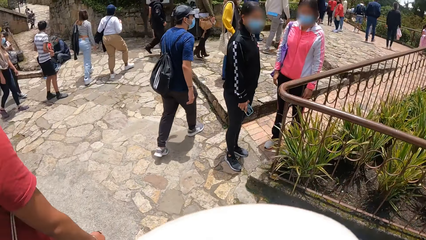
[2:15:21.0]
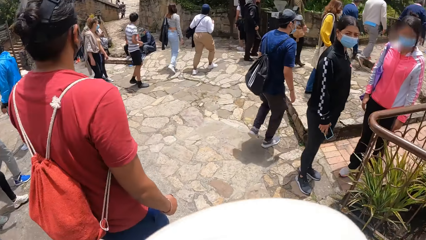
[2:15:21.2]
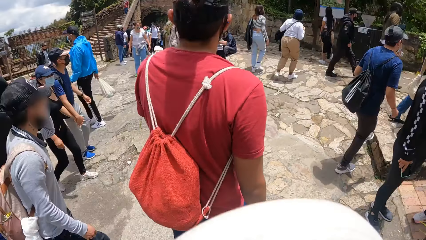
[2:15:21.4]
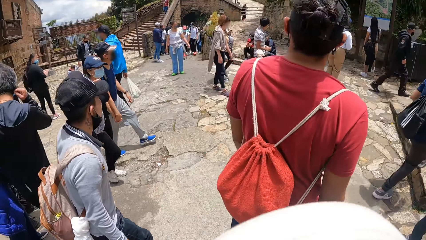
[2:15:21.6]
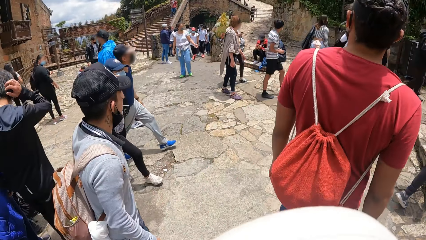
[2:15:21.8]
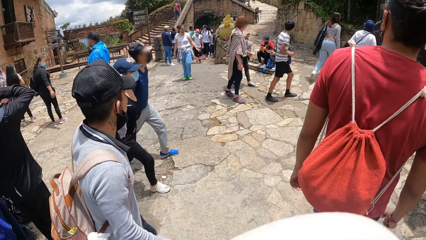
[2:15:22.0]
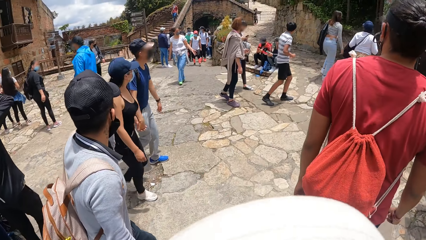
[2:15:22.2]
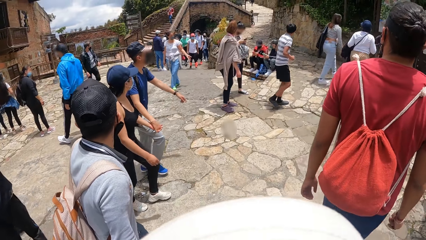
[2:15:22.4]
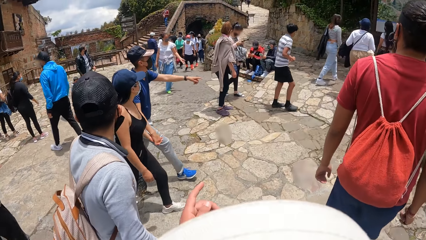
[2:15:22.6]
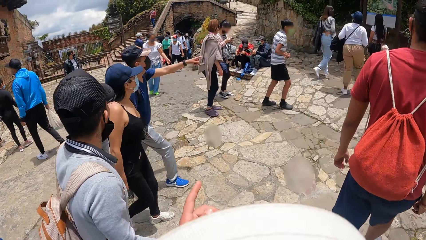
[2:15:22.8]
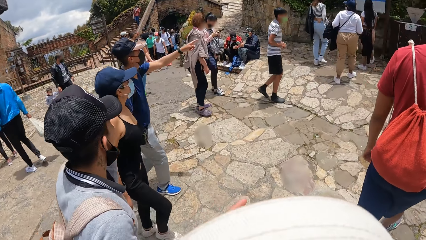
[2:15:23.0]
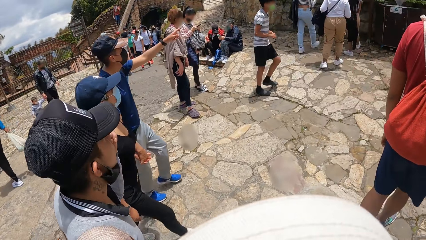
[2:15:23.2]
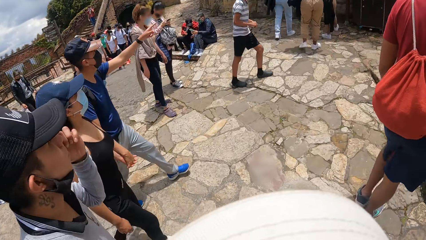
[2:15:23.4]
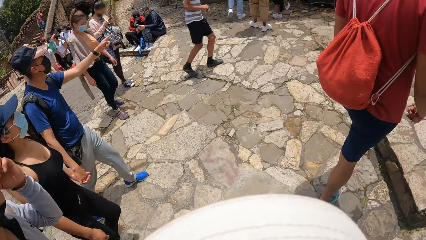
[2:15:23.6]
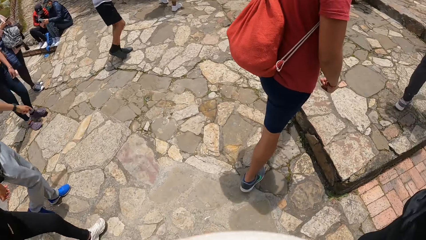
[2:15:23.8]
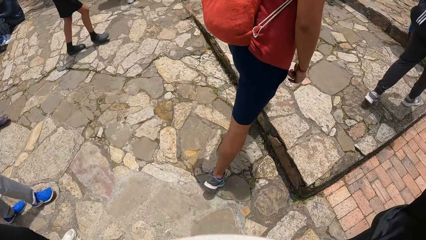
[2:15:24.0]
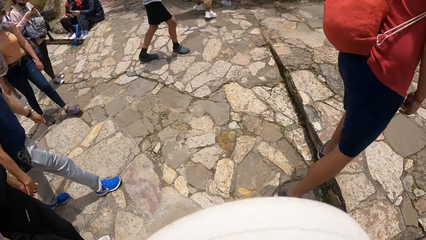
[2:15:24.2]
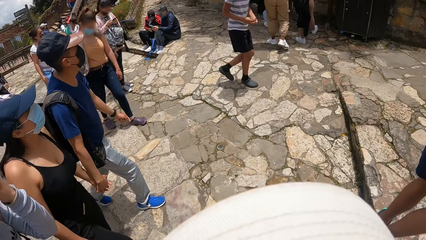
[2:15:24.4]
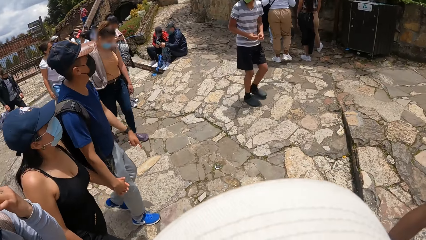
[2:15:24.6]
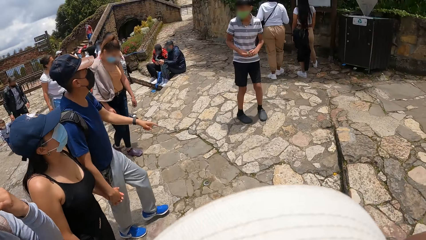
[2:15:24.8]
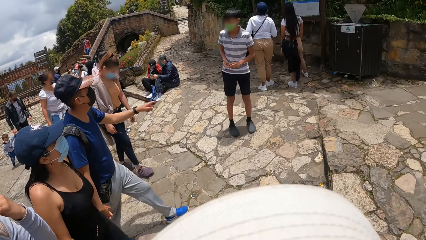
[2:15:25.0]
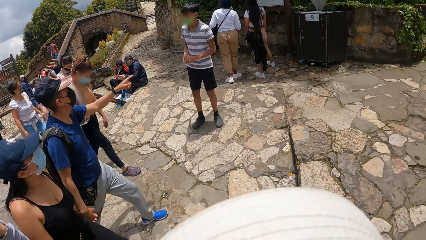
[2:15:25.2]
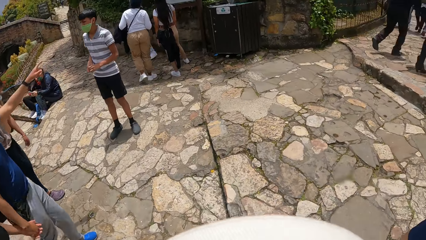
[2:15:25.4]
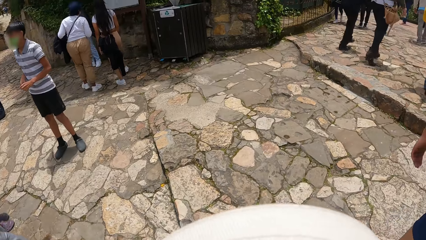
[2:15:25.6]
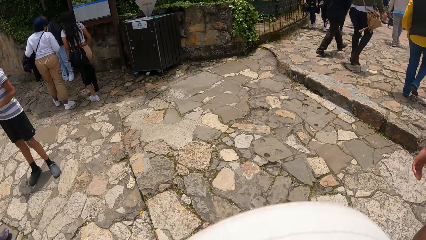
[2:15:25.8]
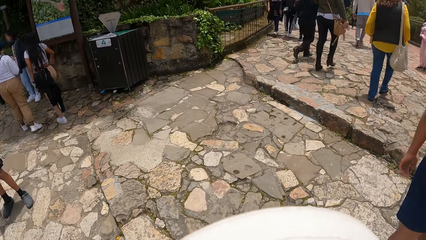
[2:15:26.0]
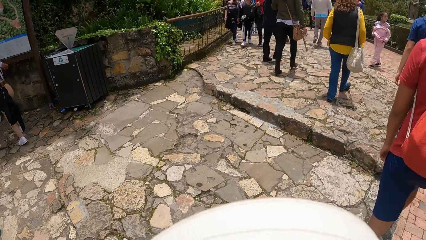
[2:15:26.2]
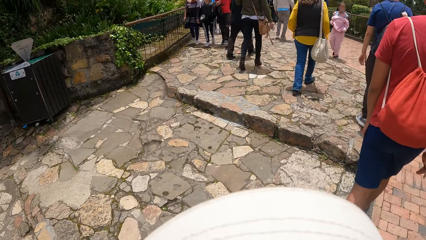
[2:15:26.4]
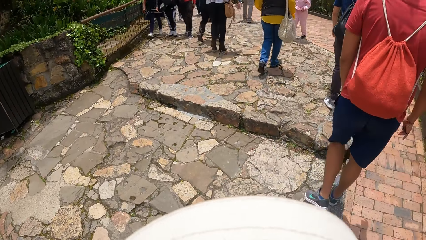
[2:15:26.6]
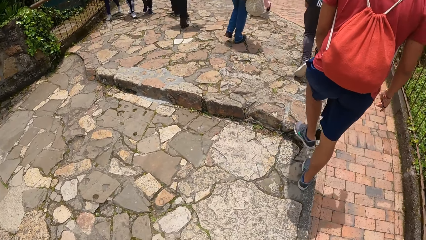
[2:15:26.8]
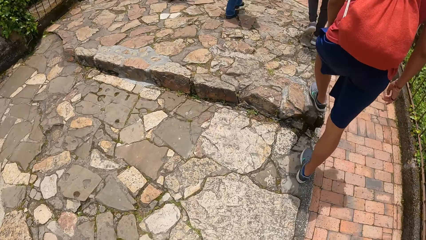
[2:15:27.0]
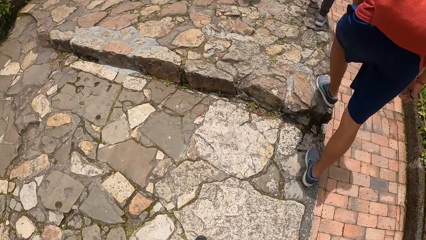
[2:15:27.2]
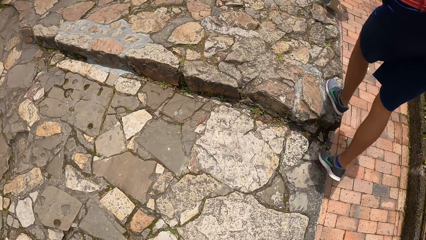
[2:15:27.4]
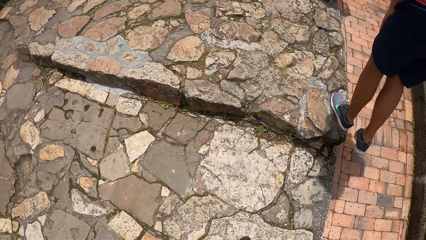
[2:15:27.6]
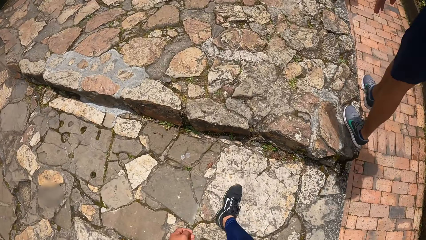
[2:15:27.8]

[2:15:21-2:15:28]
A man points towards some people with his left hand.

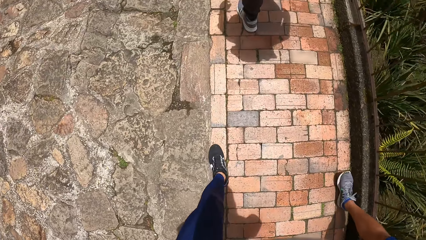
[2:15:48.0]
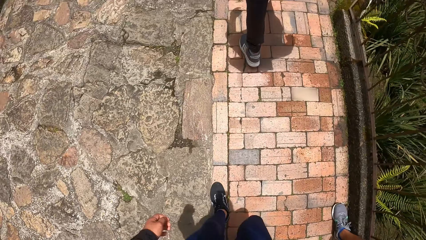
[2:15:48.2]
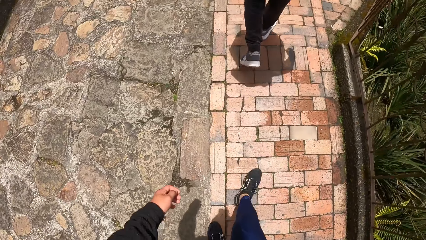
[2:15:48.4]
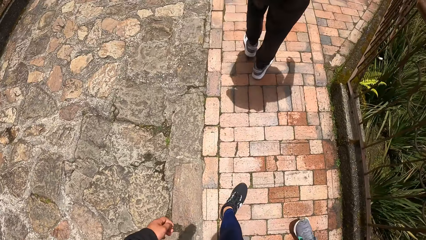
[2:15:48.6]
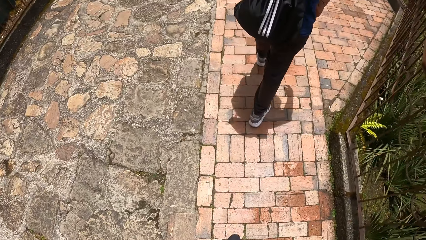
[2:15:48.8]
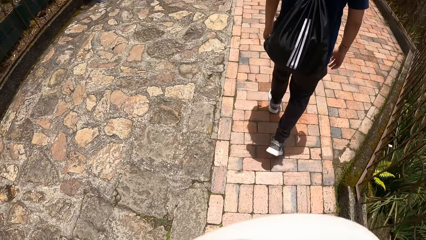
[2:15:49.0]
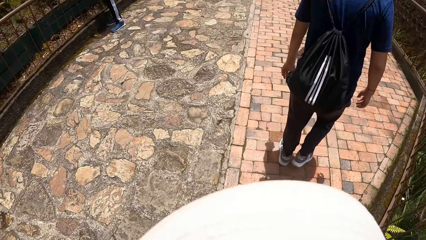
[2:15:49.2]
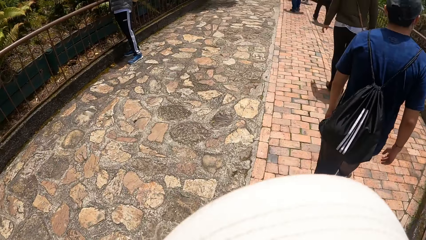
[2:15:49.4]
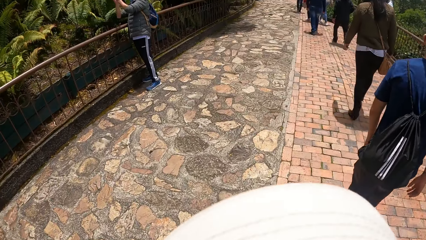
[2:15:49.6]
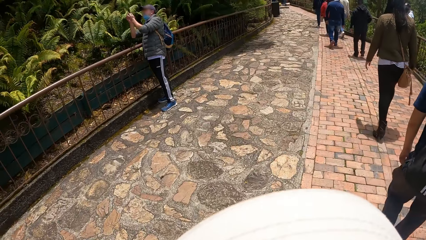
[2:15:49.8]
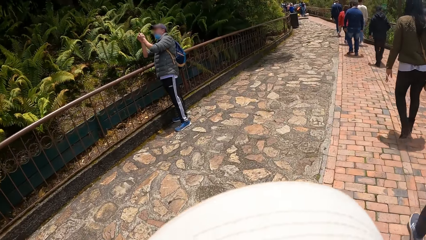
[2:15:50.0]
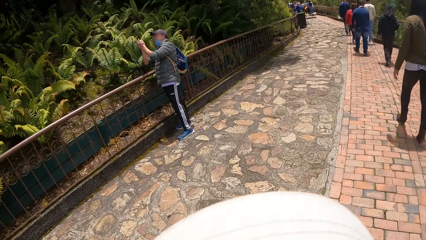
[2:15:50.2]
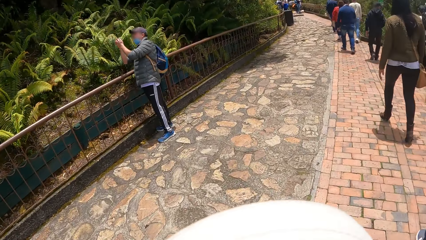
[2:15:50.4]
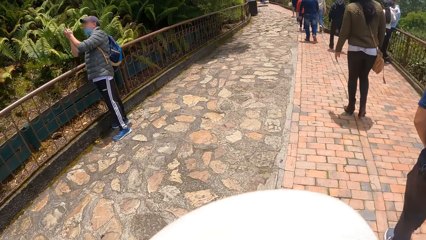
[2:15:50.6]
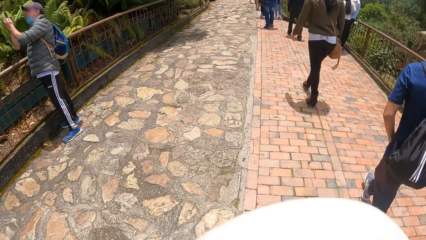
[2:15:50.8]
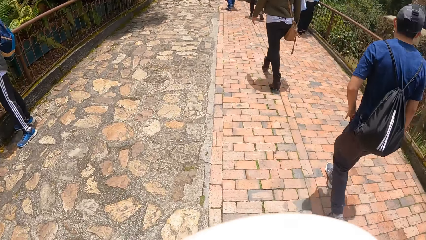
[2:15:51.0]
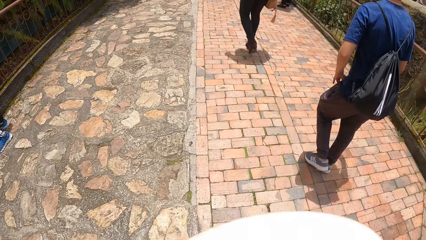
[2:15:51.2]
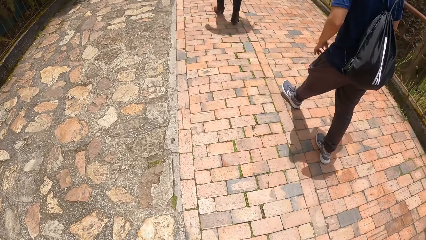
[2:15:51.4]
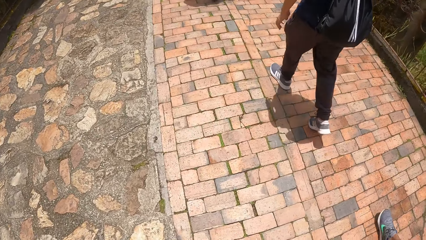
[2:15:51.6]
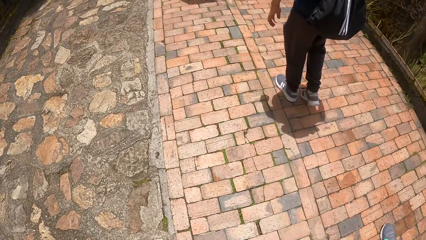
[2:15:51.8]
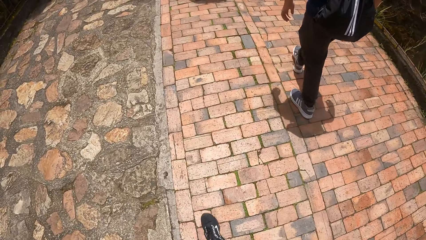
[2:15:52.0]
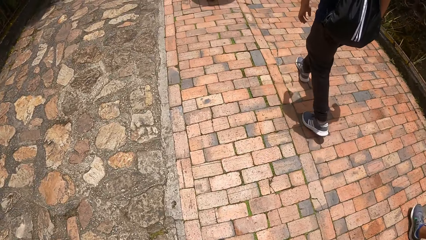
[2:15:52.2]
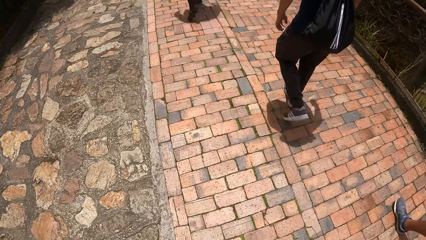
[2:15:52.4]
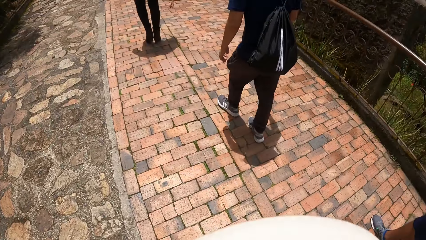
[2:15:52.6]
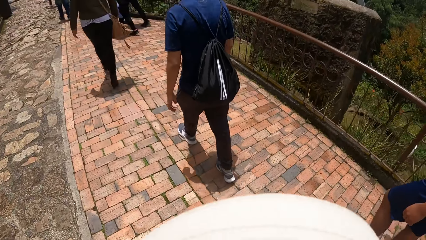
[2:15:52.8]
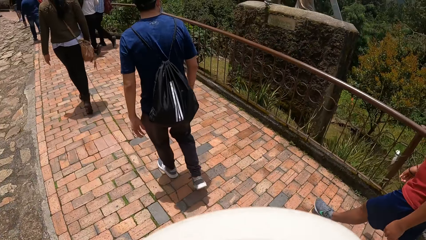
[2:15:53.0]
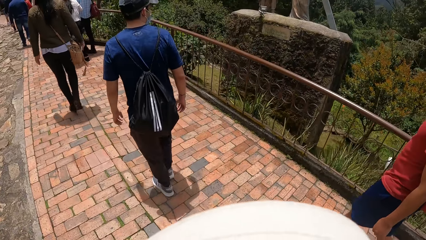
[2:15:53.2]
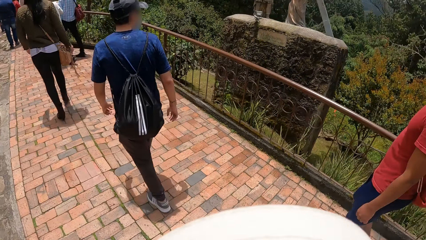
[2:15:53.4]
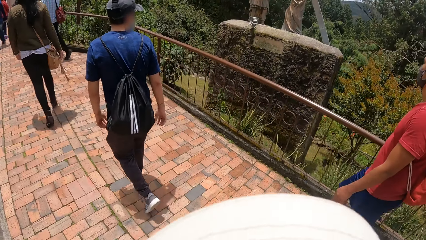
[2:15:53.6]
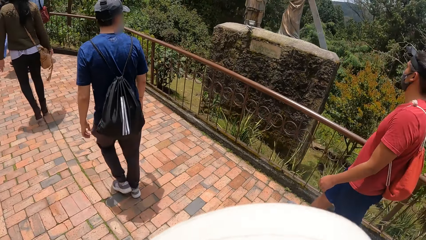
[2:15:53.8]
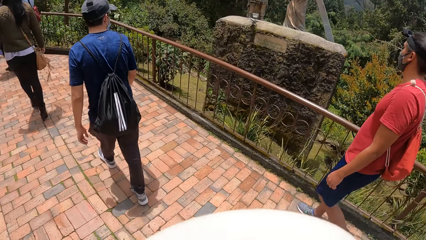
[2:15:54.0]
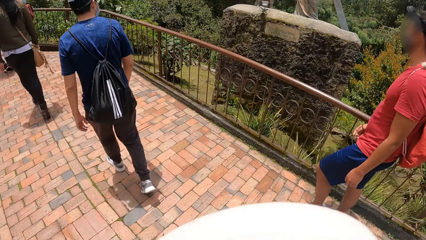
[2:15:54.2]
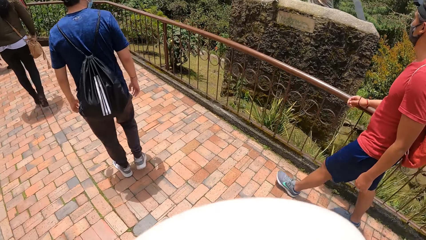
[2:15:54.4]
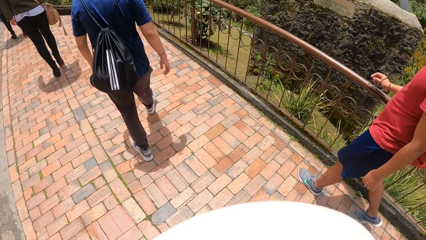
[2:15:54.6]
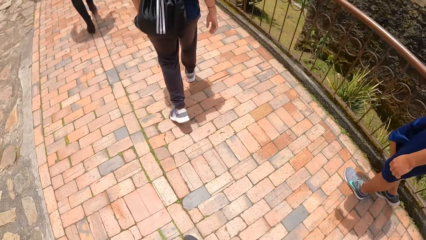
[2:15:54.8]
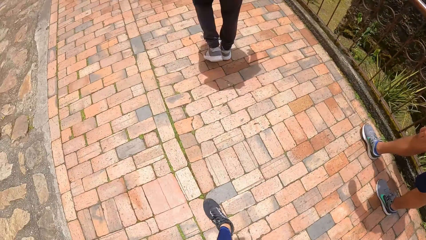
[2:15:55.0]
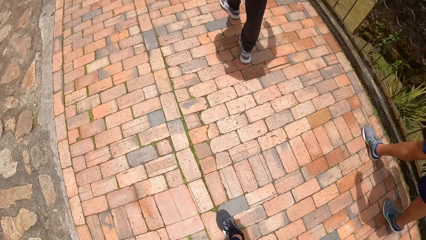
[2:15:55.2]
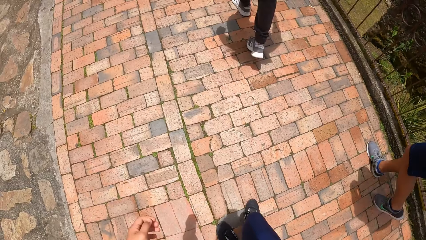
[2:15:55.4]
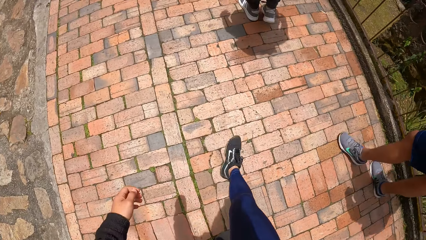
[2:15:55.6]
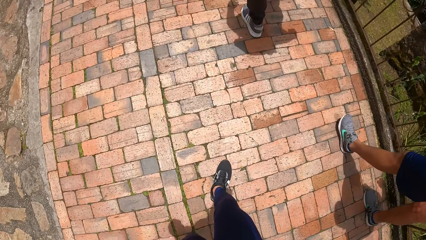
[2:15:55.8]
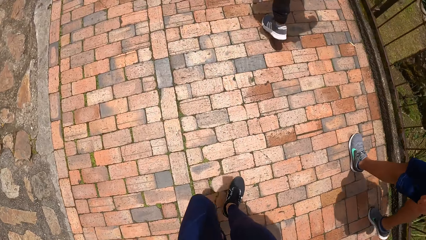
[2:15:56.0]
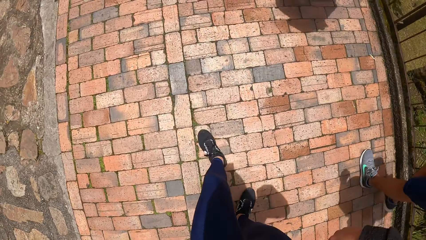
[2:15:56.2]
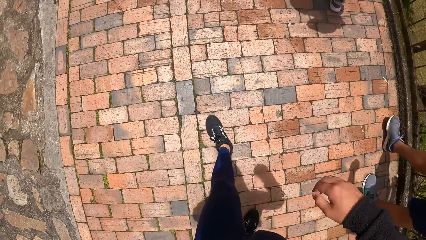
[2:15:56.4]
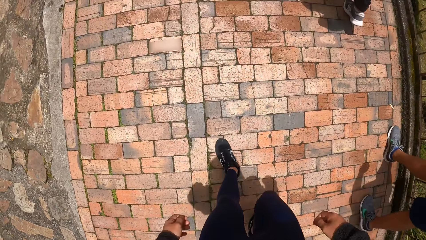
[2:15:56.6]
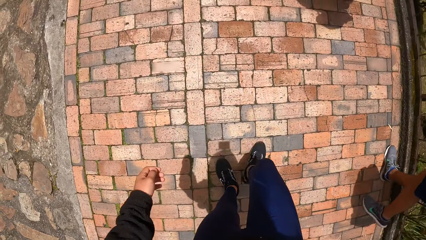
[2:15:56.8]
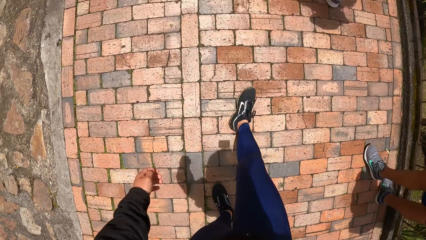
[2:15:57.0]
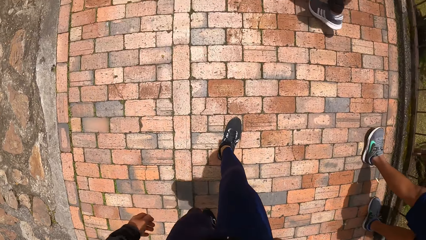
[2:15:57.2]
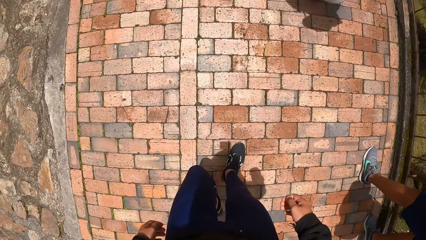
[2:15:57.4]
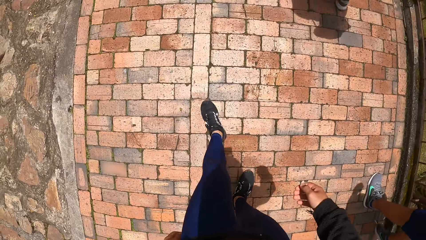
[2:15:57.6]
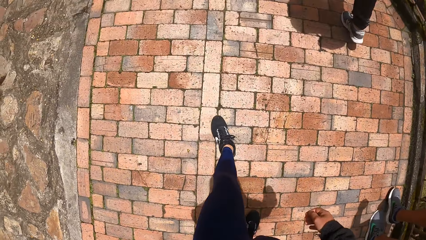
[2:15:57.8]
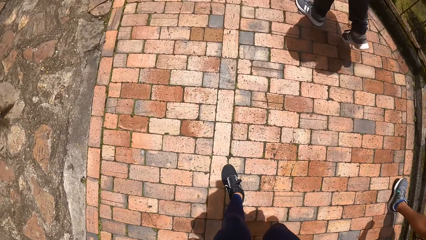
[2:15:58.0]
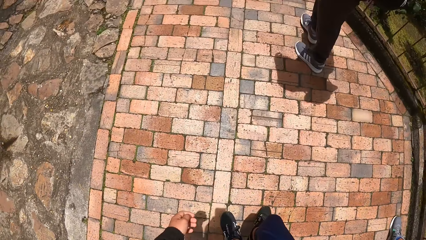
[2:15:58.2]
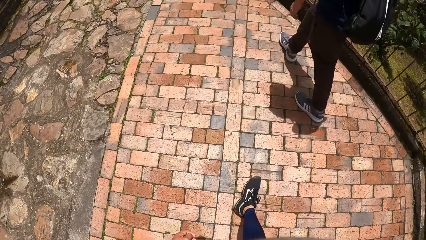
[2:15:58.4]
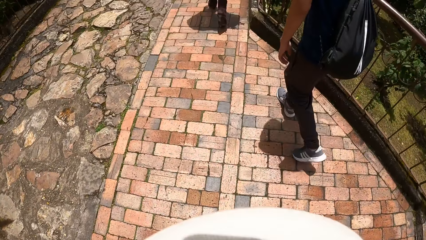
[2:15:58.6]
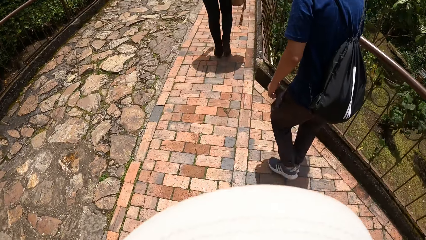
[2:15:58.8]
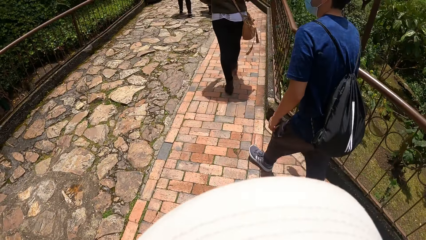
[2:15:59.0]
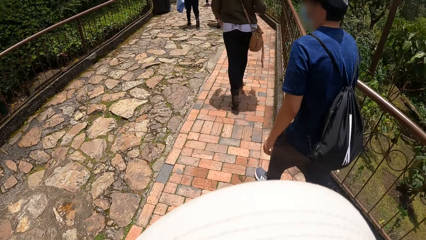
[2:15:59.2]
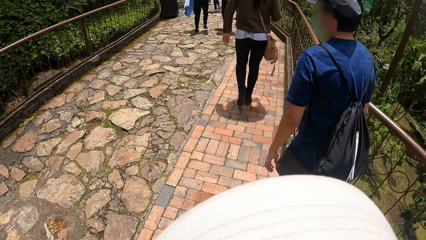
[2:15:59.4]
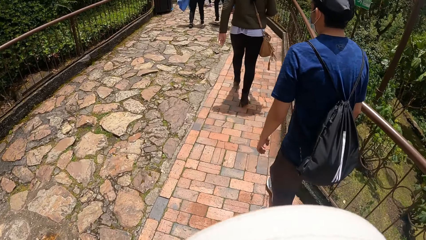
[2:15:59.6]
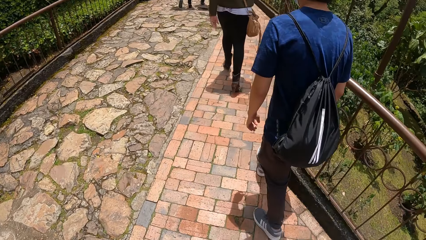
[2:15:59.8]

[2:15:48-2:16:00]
A man operates a phone with both hands. Another man moves his right hand towards a railing.
